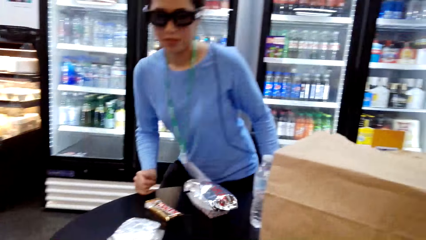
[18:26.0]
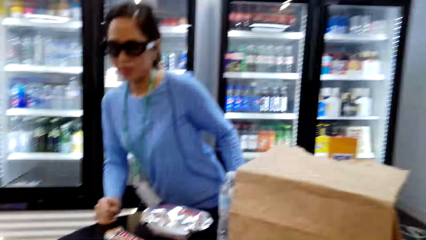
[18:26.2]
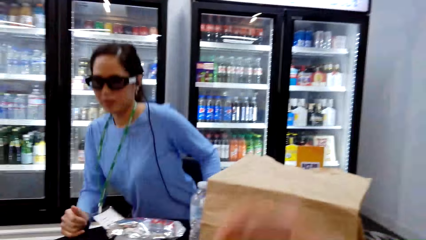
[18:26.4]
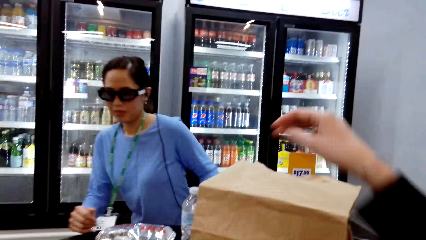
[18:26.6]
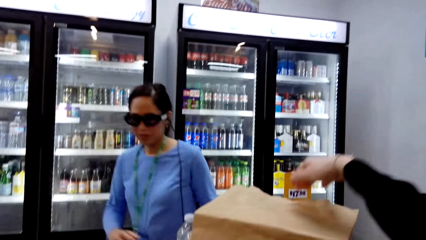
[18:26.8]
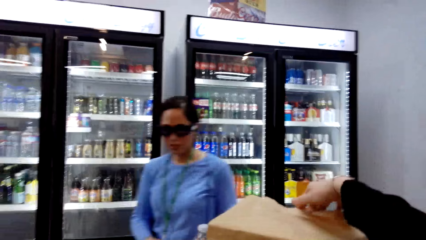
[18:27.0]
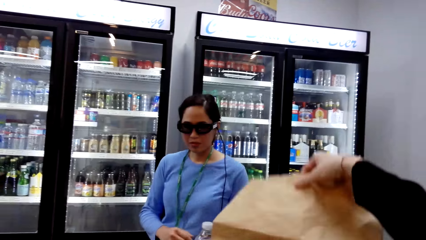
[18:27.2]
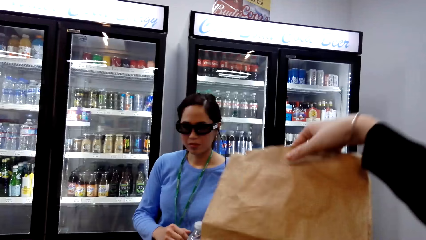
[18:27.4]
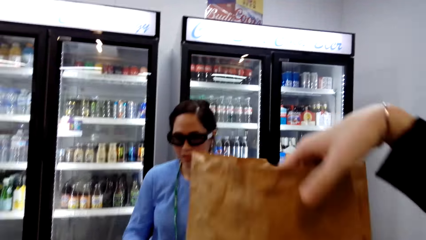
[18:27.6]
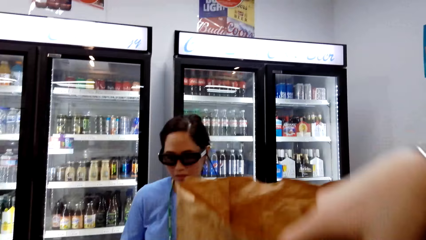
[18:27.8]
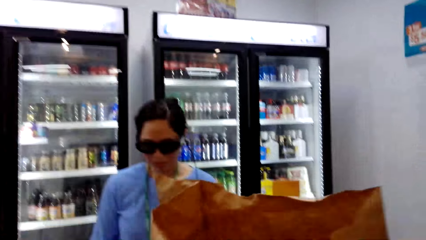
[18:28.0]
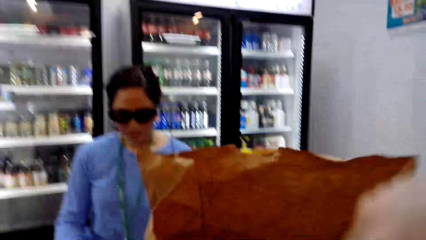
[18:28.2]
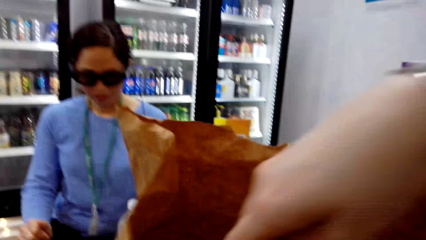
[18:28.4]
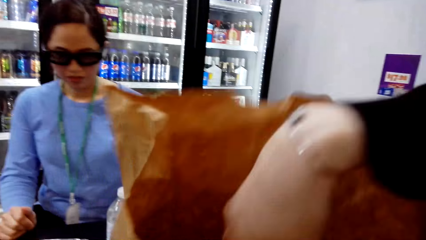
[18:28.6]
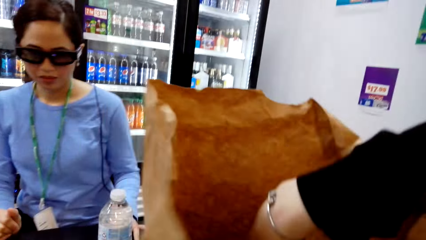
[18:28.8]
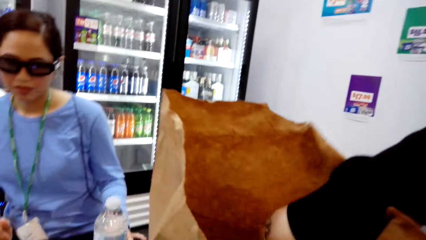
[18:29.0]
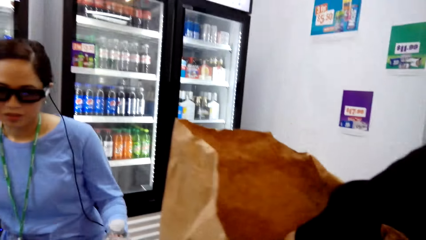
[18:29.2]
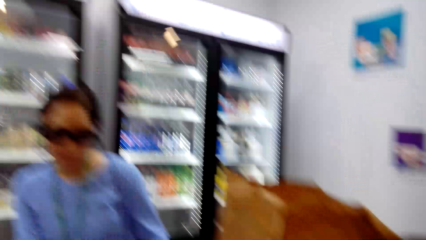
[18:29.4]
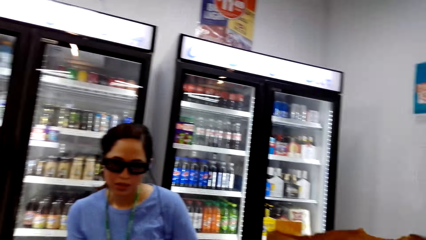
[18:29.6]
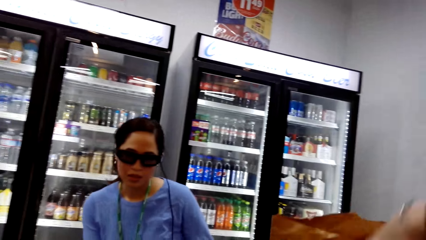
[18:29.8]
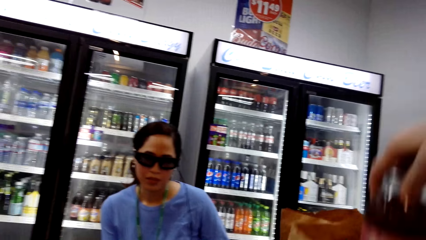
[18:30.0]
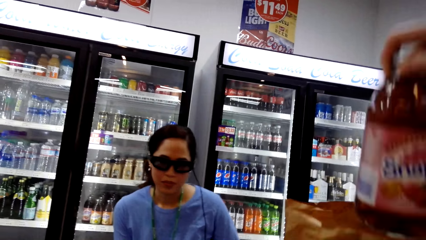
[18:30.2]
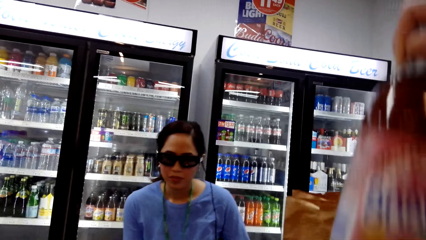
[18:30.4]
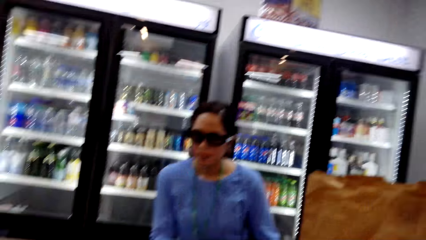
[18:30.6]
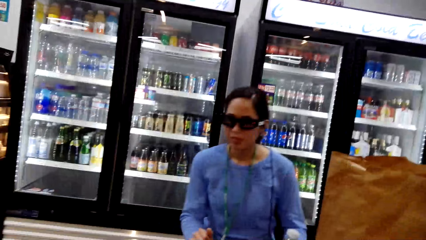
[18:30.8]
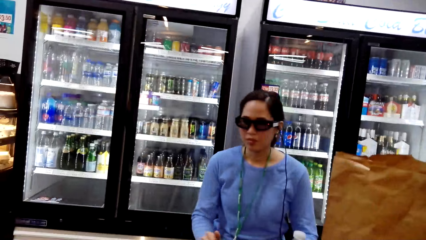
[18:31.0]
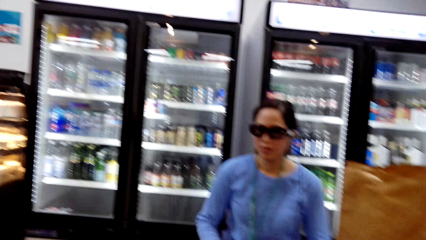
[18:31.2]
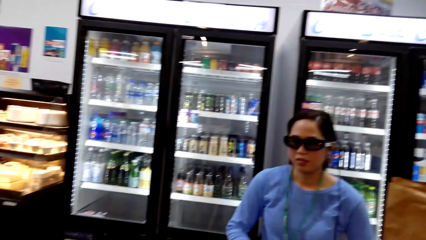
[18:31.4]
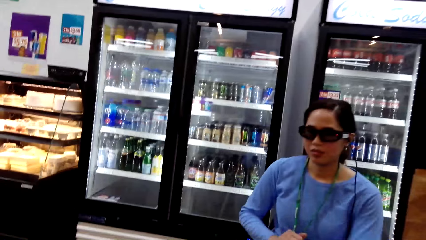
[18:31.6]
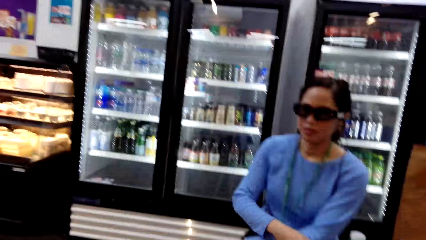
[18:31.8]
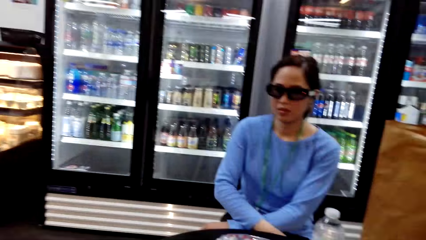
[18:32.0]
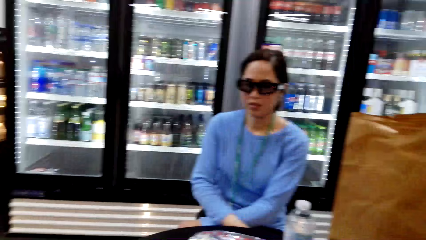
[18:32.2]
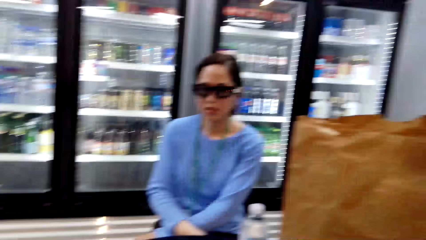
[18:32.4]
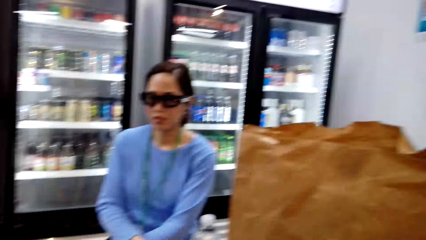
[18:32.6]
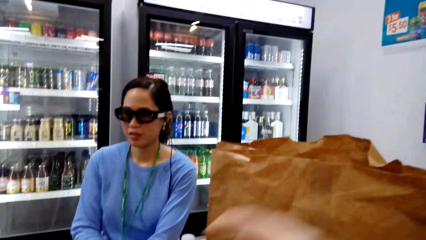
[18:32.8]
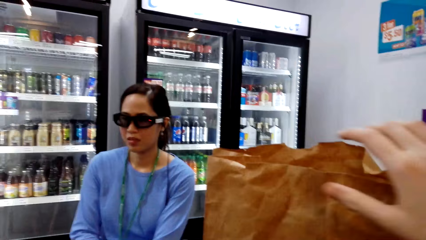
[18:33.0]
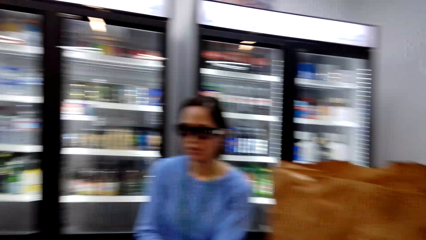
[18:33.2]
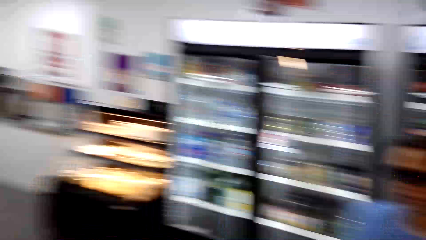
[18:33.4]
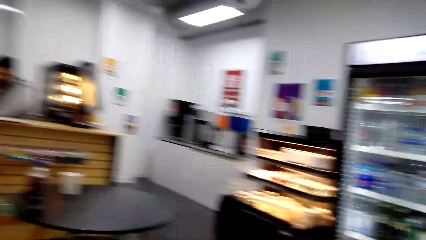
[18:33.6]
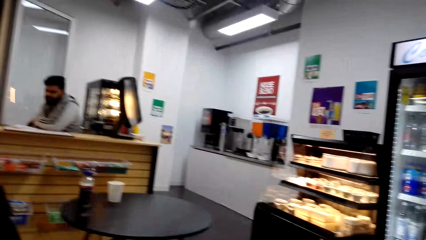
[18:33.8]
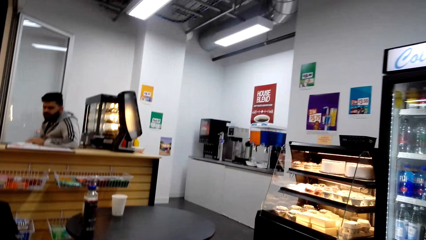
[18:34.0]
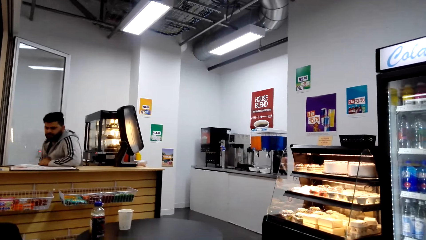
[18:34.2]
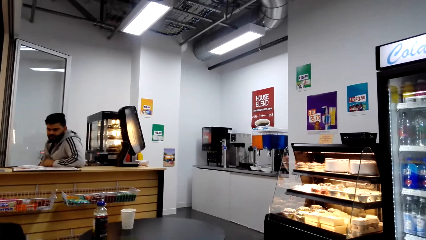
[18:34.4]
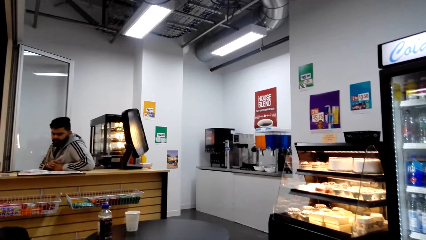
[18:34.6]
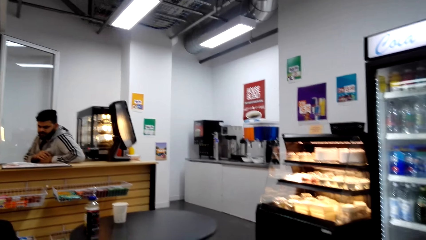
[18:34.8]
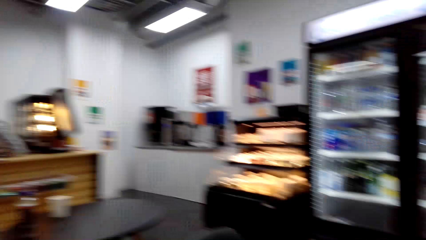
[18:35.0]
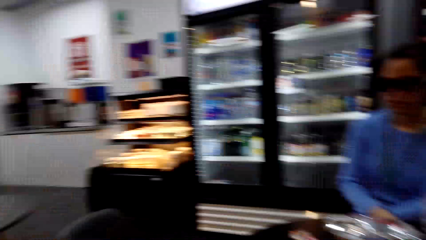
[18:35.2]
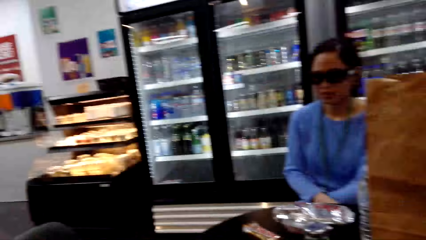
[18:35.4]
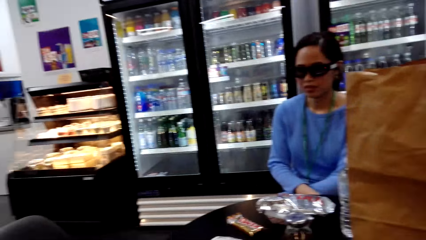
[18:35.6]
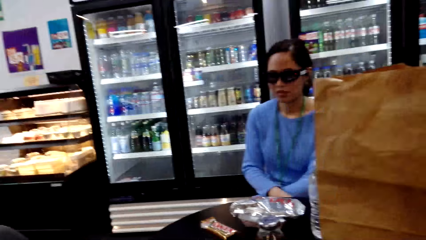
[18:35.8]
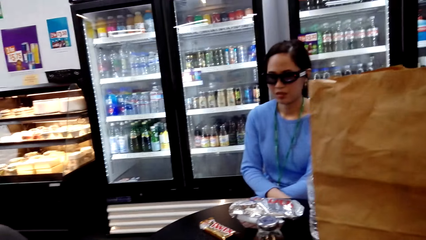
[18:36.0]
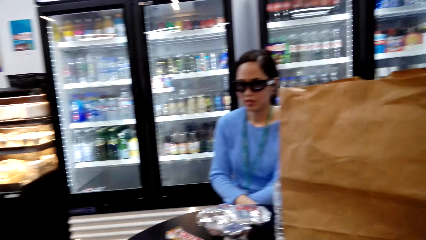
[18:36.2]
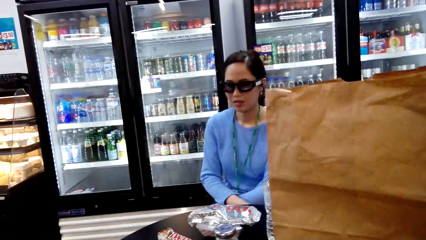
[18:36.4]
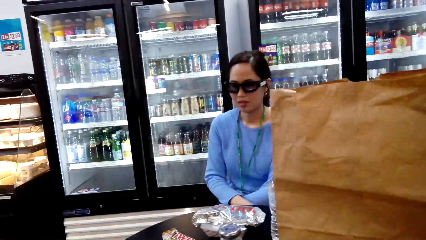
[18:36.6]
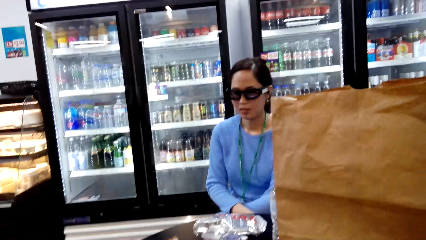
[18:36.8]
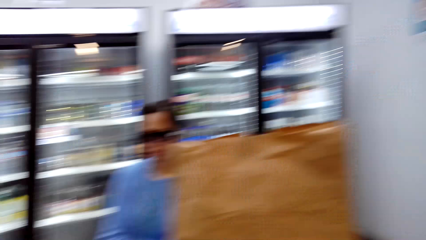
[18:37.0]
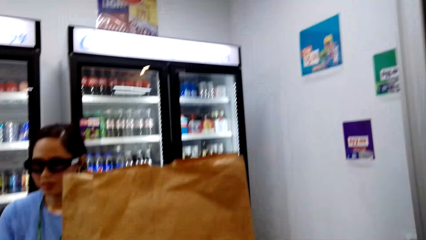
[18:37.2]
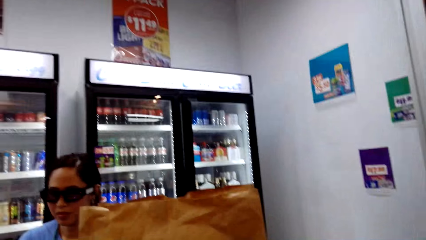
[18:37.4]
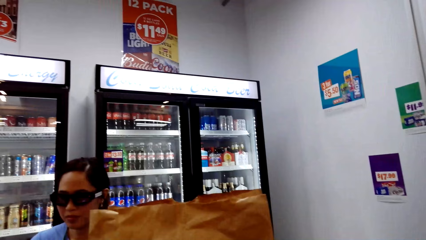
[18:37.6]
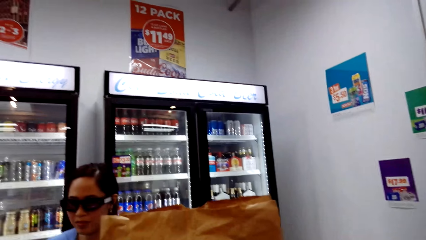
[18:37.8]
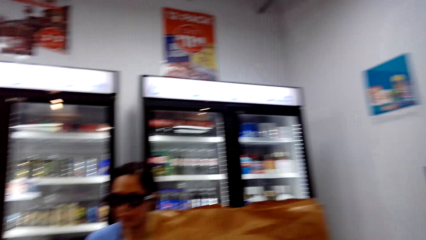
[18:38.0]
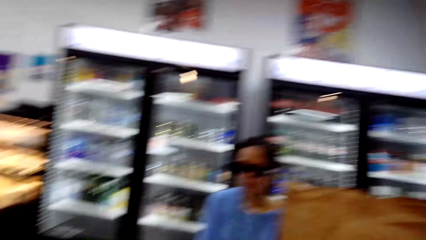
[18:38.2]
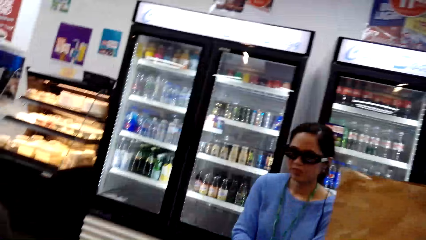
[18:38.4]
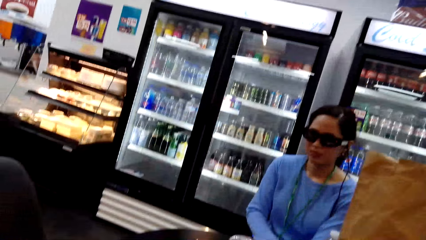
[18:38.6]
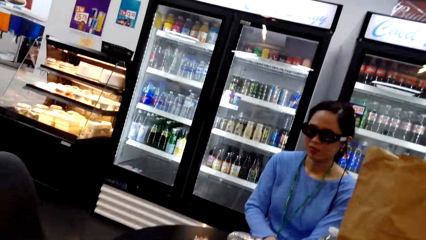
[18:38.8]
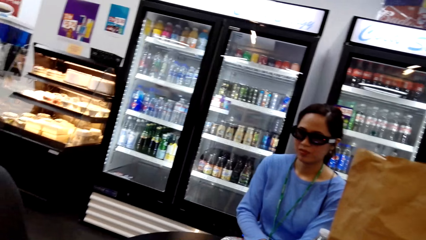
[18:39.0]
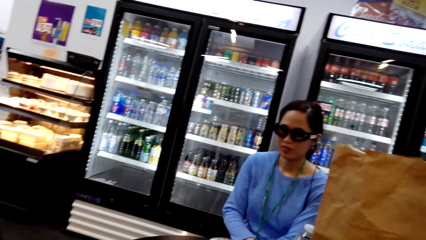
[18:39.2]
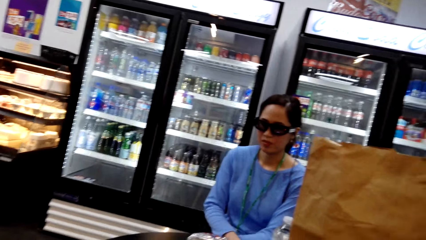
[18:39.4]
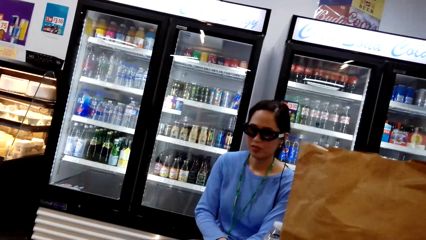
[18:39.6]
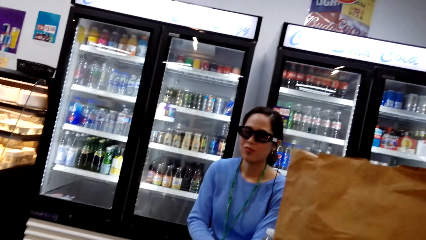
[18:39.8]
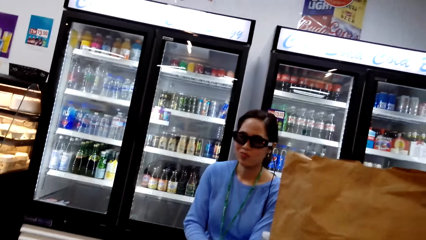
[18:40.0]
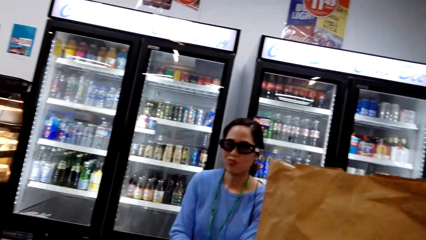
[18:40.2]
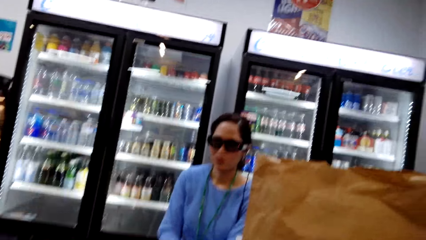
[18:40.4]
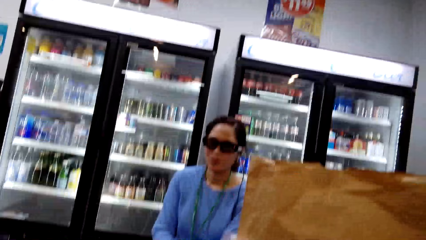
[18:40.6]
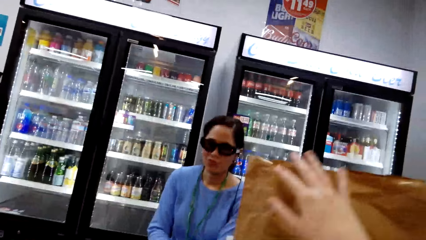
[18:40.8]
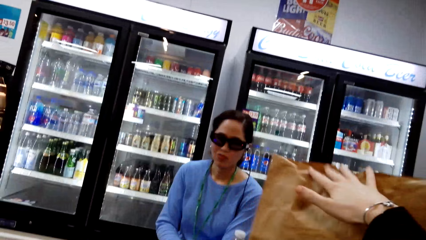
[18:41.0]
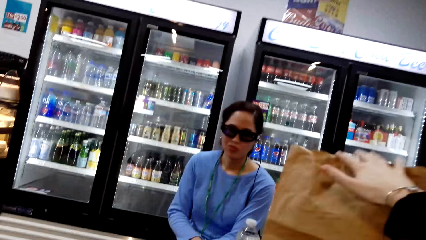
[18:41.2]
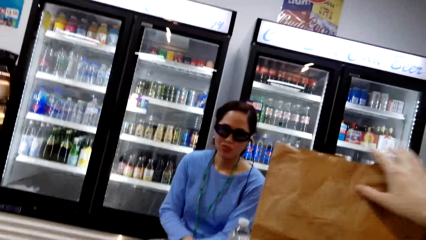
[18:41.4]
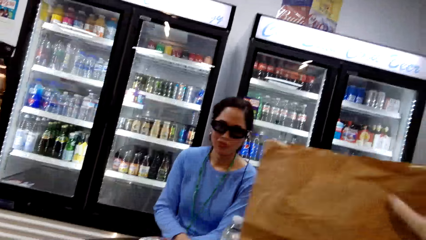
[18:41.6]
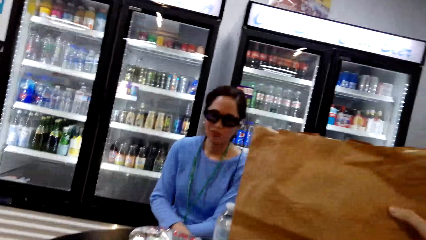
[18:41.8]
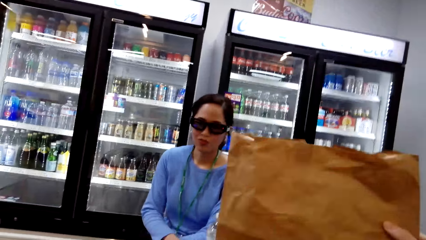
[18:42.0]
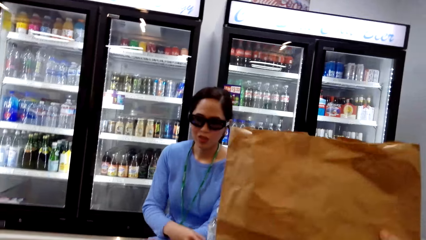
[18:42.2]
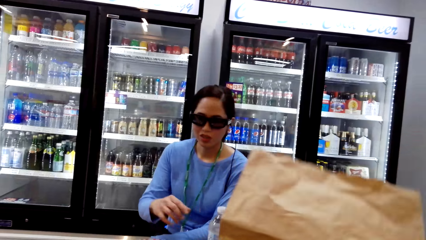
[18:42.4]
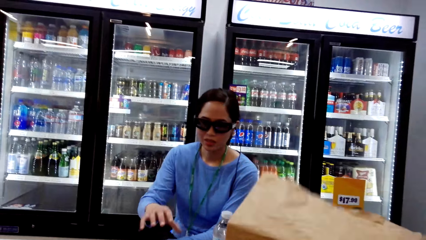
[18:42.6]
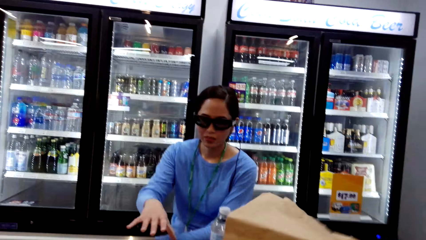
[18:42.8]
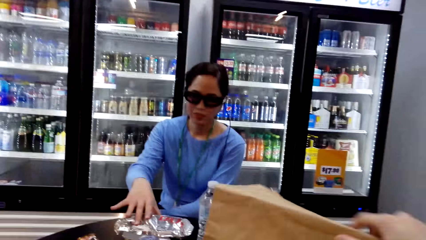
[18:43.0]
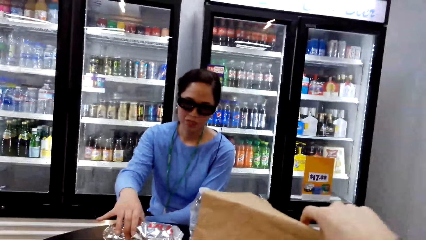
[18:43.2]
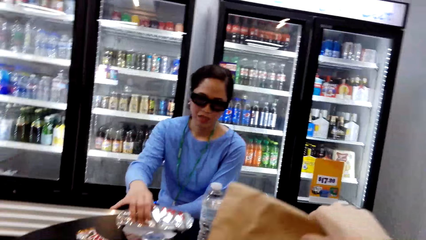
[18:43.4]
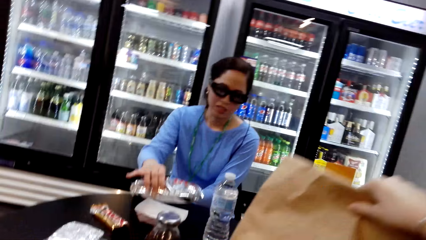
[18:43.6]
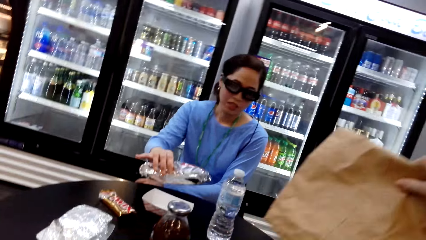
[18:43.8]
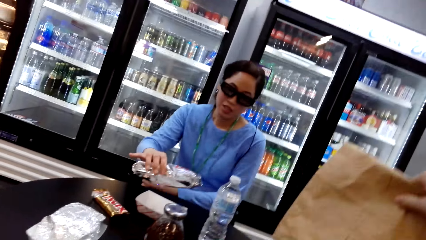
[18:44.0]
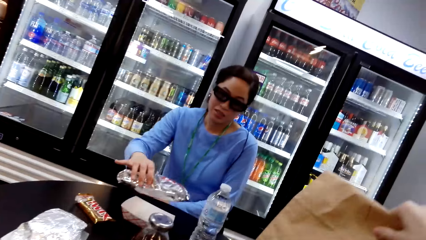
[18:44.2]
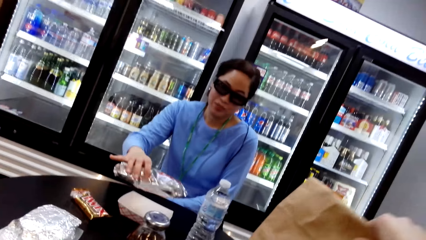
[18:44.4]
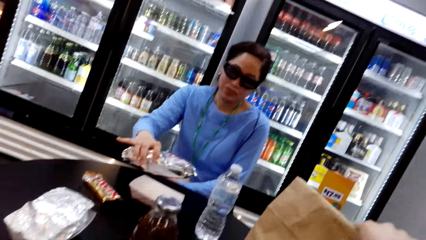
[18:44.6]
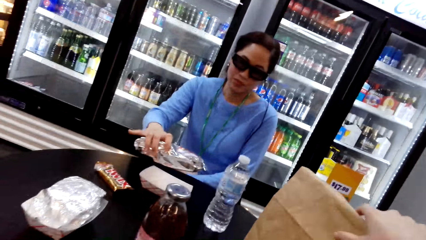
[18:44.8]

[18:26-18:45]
A woman sits. The camera wearer picks up a khaki bag. They open the paper and remove a soda from the khaki bag. They look around. They pick up the khaki bag and fold the paper. The woman picks up something.
